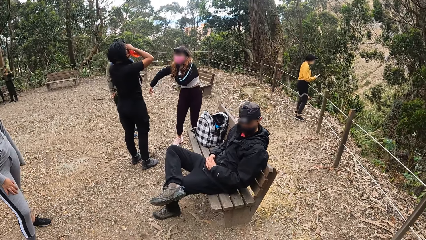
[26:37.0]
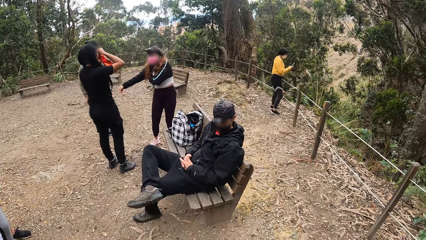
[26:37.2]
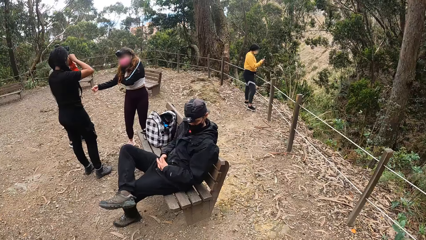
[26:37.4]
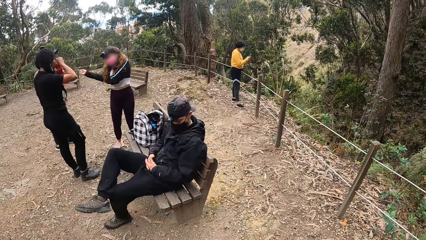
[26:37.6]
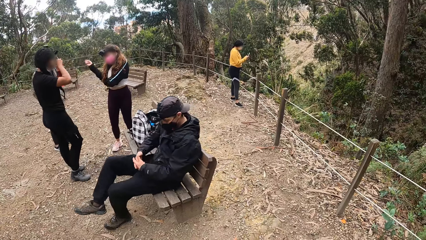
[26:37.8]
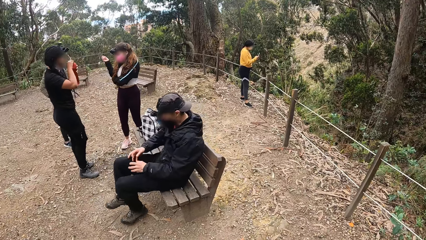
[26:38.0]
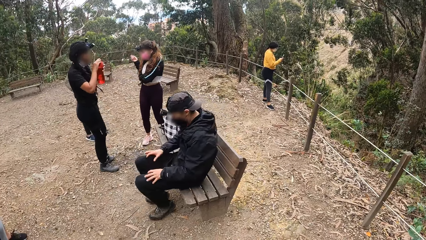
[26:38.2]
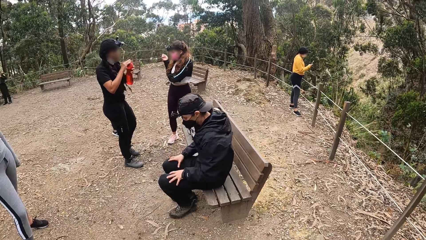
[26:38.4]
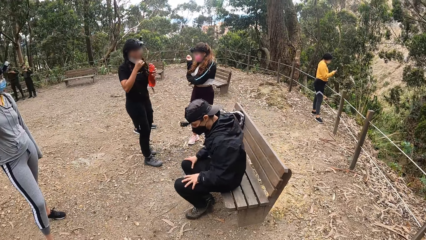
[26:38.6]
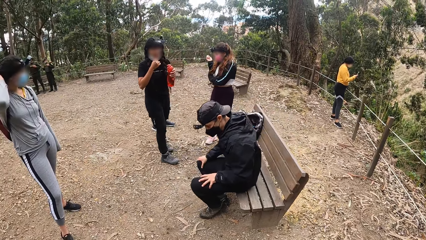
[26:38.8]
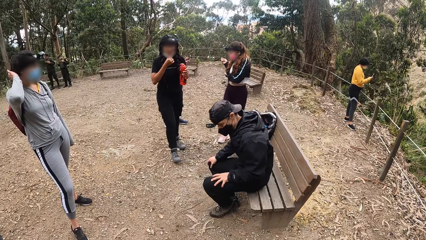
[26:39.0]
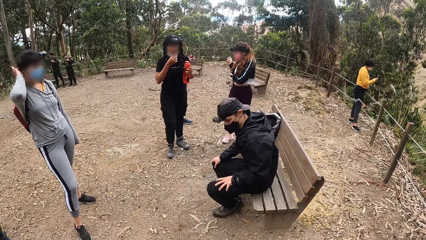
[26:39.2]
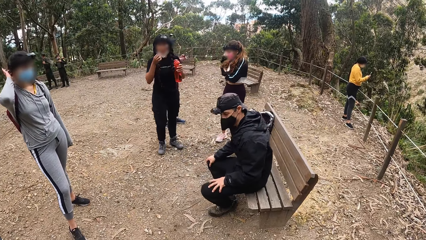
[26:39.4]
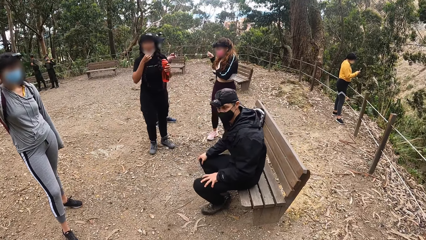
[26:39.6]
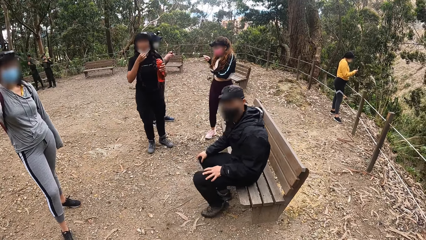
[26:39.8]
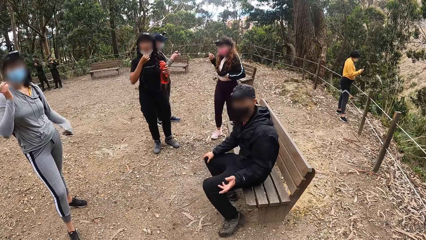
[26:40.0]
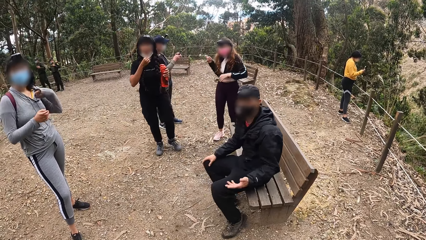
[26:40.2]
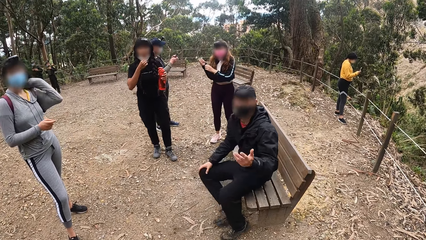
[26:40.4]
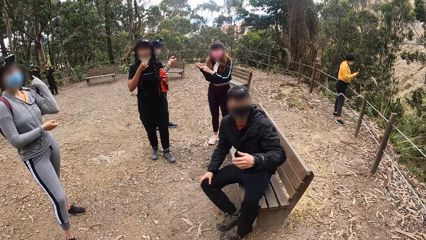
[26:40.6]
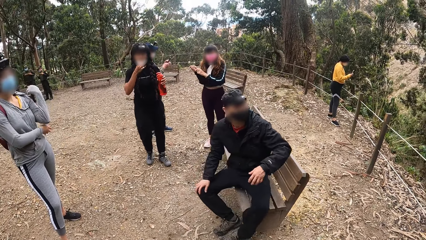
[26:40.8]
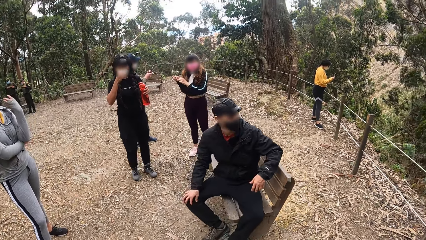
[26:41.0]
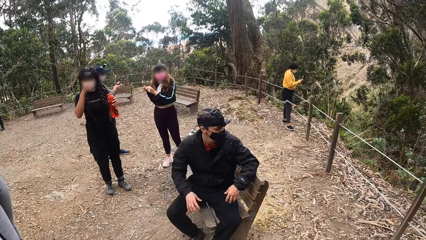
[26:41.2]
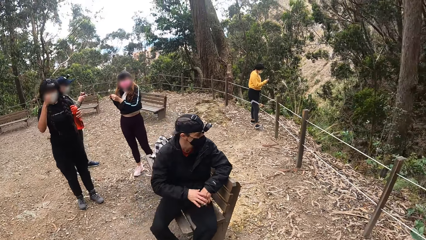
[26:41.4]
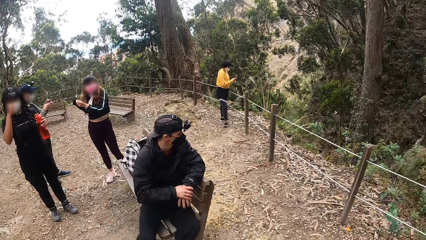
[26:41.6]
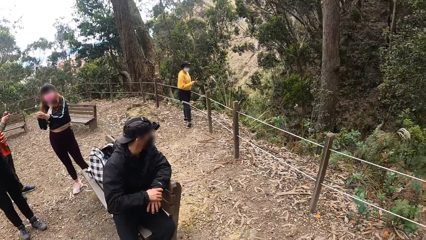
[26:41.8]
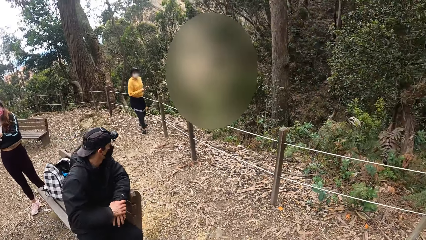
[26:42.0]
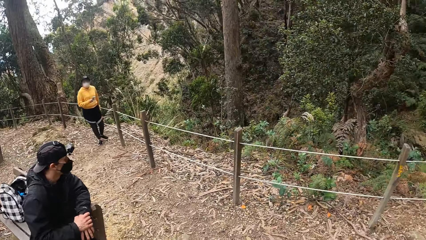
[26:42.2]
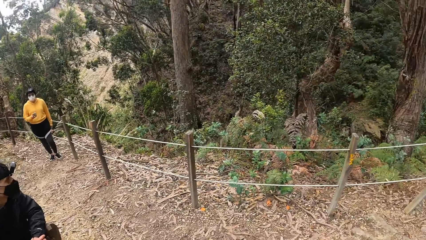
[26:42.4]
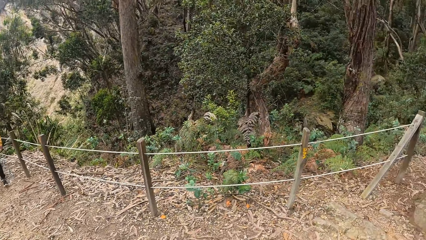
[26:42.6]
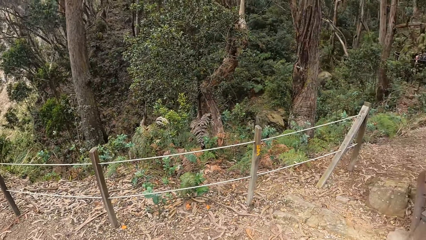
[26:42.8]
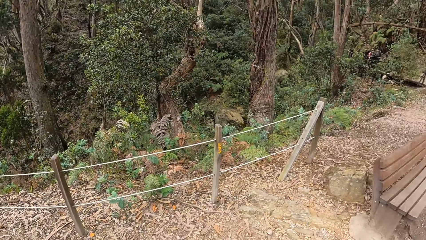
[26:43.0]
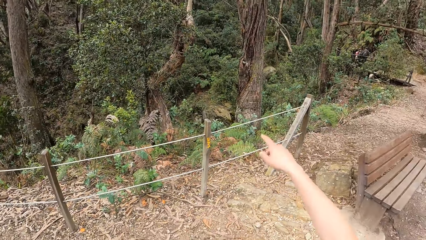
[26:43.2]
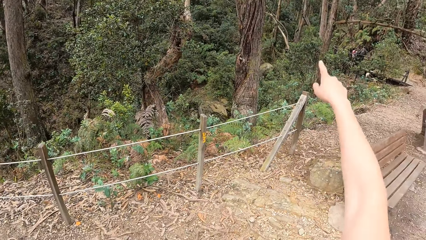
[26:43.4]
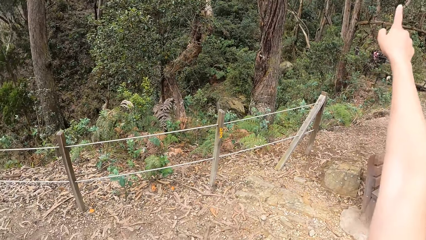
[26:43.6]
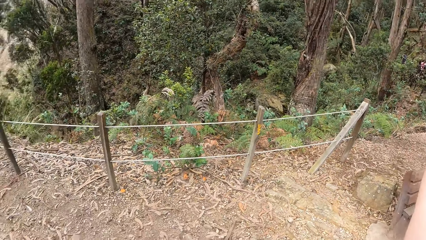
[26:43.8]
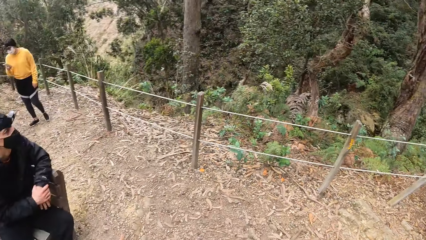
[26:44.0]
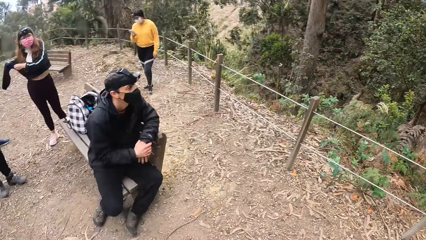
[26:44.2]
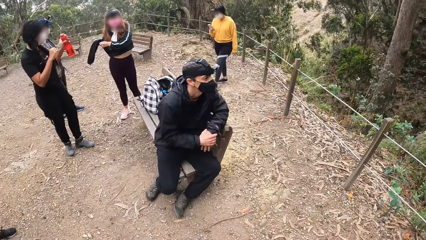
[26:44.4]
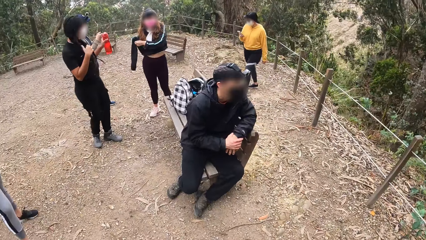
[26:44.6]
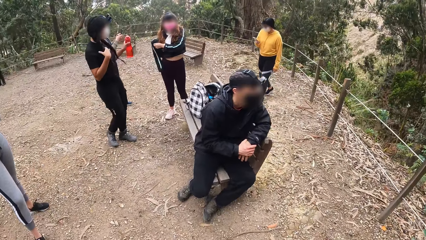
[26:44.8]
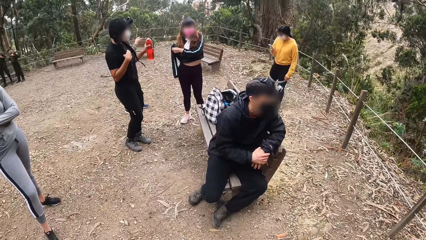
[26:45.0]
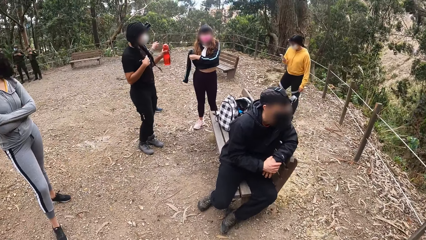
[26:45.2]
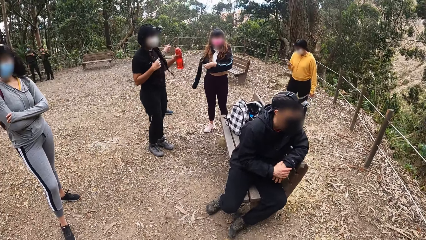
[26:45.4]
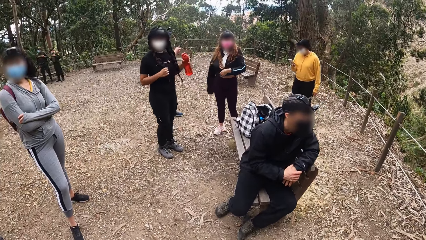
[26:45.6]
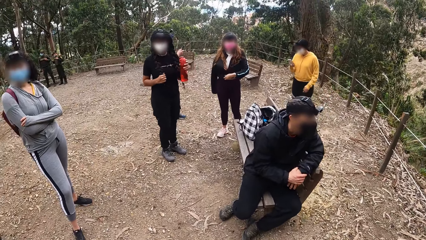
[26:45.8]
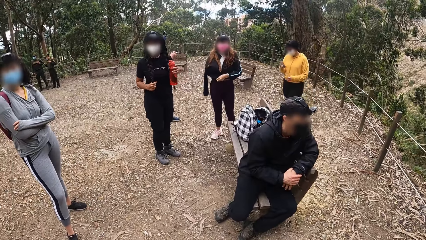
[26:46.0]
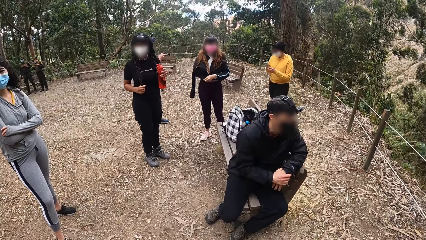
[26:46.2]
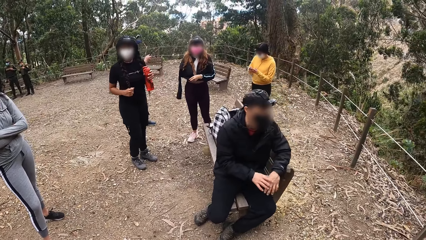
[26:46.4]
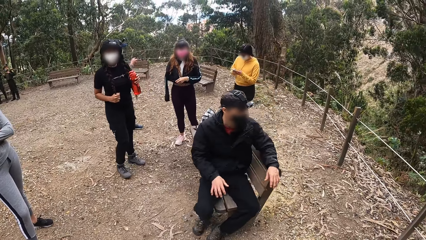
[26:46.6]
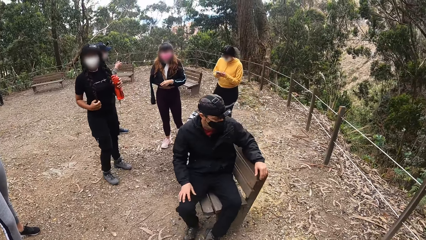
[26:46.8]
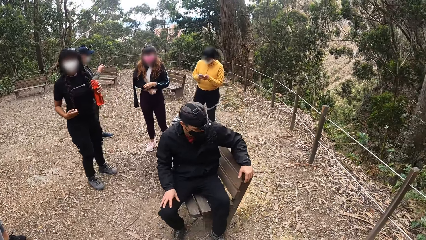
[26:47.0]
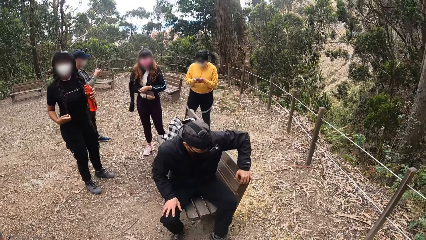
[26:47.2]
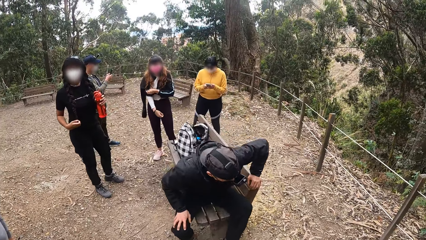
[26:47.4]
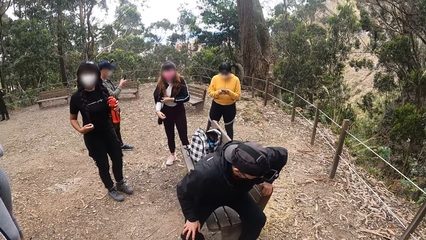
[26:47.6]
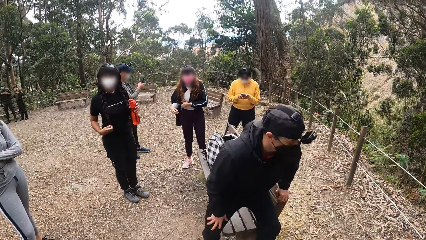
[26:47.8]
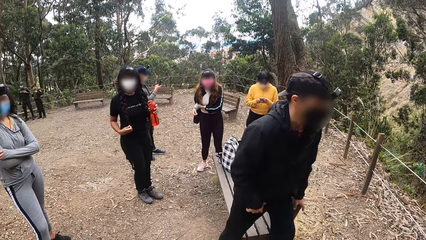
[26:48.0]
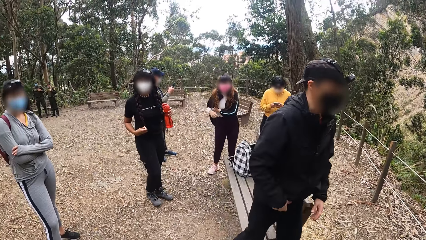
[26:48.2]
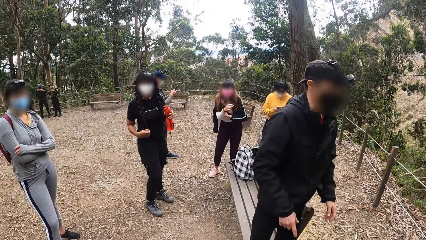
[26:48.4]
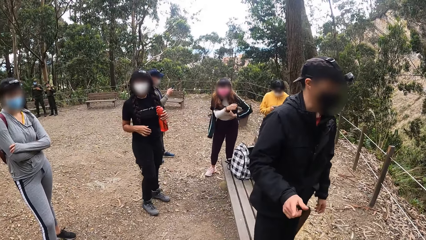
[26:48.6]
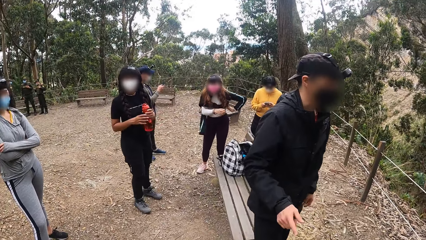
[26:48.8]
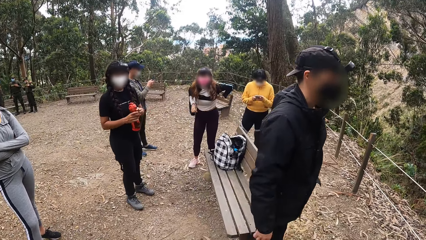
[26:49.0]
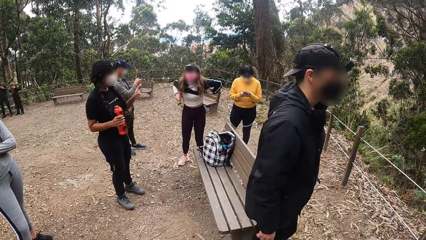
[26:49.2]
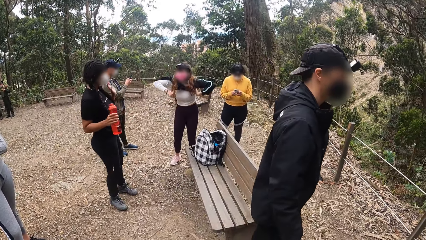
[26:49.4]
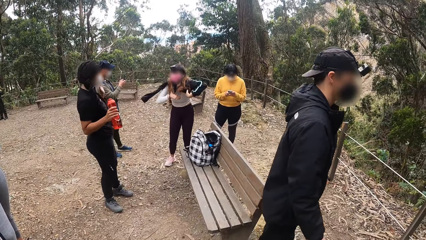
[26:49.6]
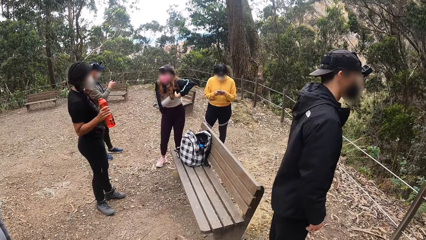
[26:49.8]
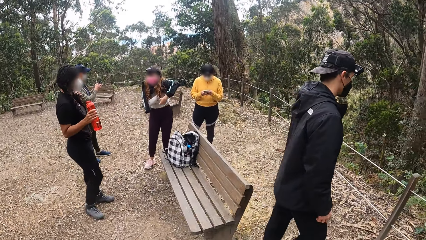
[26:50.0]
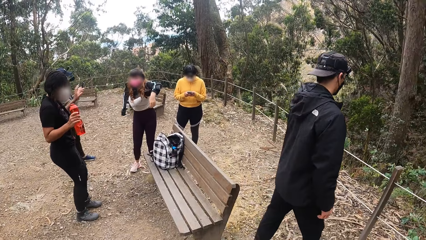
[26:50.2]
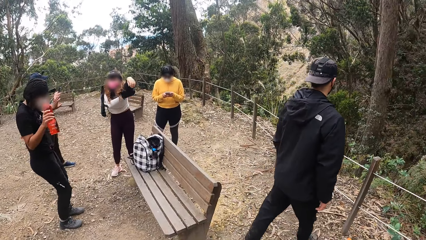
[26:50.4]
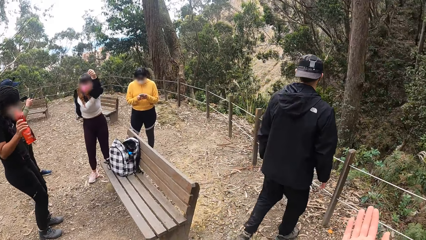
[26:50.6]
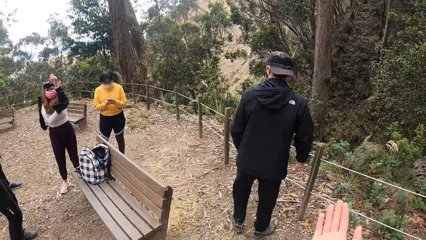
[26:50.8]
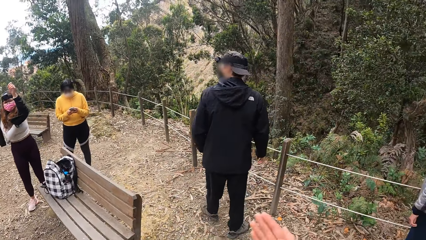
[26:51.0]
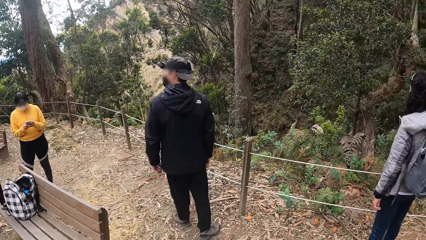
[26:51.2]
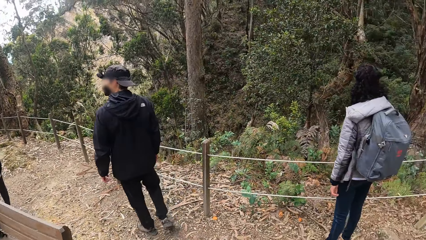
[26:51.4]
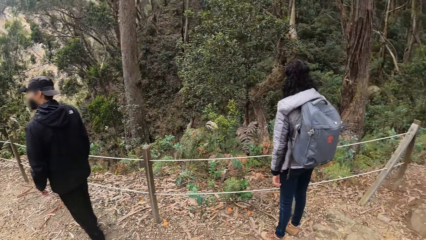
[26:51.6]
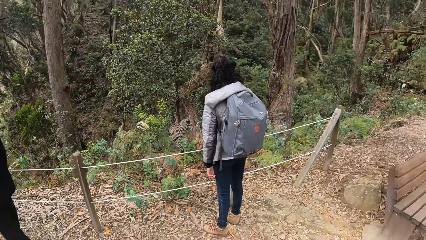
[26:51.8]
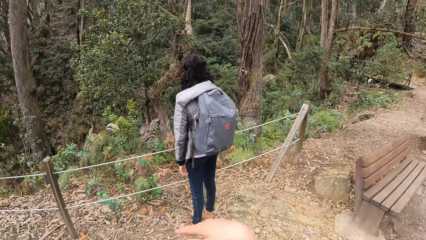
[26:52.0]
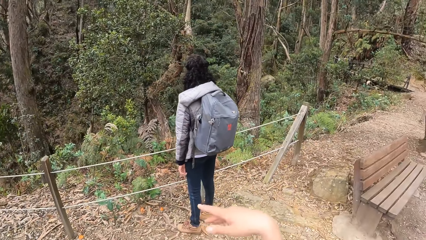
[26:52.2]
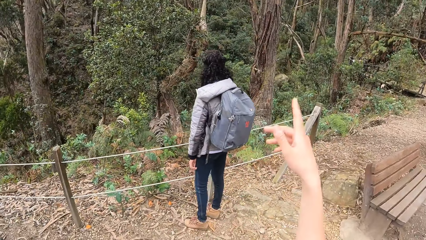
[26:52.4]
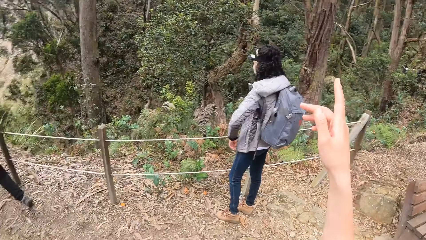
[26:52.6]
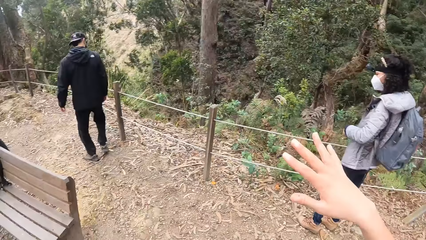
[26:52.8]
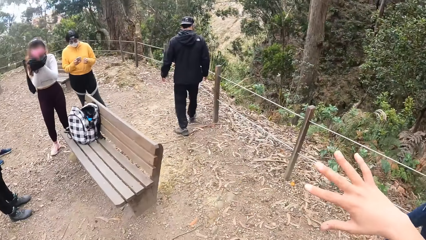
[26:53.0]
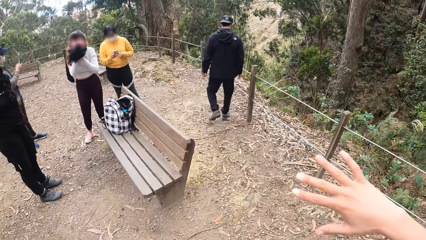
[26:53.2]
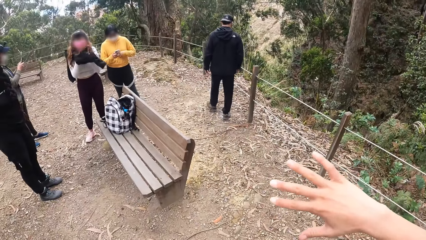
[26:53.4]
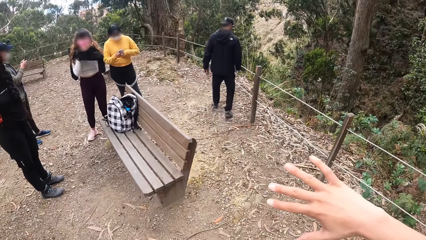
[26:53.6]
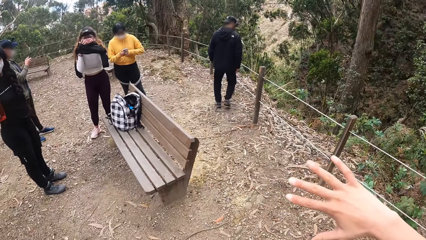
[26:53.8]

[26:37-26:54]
A woman operates the phone with her right hand. Another woman holds the bottle with both hands. A third woman touches her hair with her right hand. A man places his right hand on his left hand. Another man operates the phone with both hands. The camera wearer points her right hand towards the bush. She looks around. The first woman walks towards the garden bench. The first man stands up from the garden bench. The second woman passes the bottle to her right hand. The first man walks towards the wired fence. A fourth woman removes her sweater with both hands.
